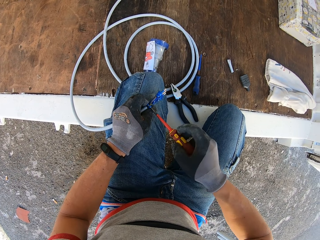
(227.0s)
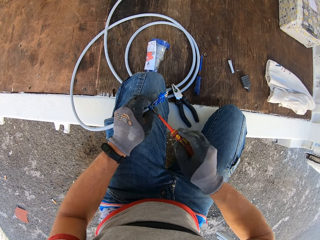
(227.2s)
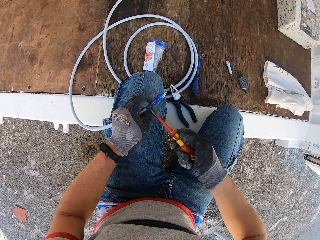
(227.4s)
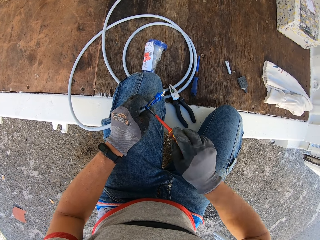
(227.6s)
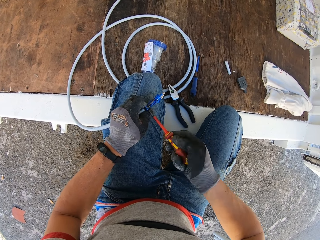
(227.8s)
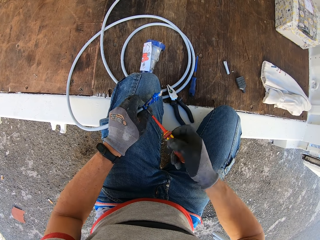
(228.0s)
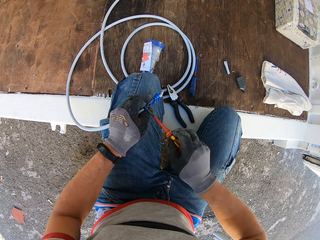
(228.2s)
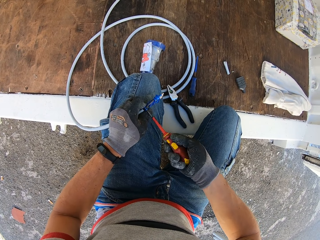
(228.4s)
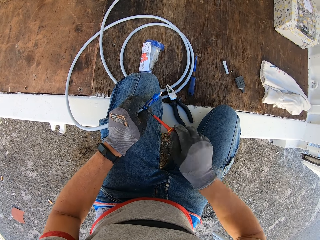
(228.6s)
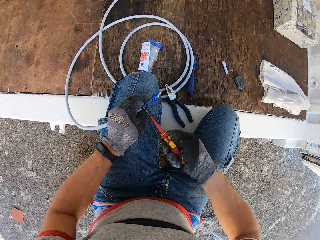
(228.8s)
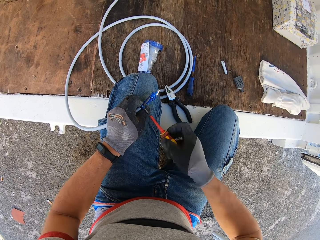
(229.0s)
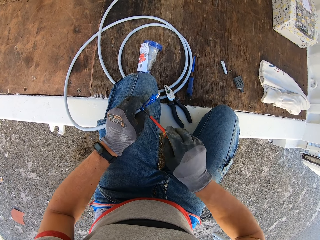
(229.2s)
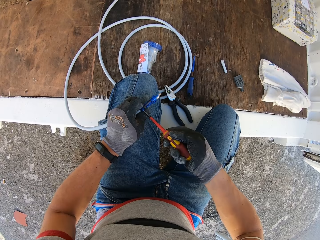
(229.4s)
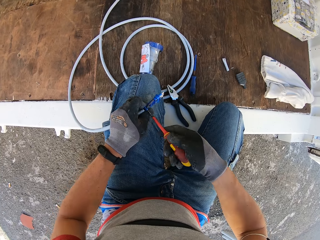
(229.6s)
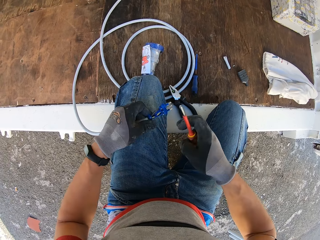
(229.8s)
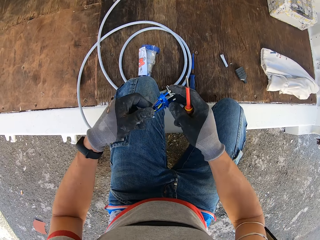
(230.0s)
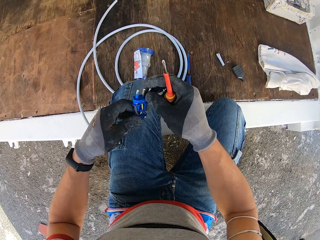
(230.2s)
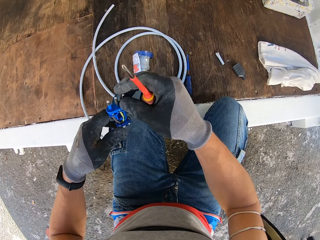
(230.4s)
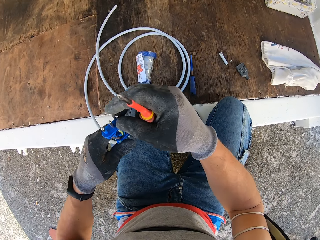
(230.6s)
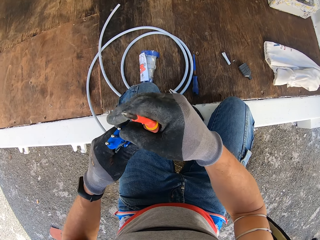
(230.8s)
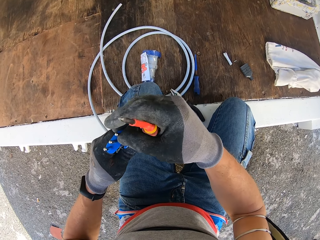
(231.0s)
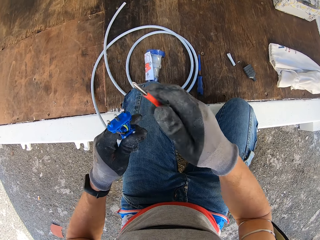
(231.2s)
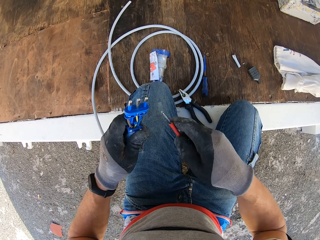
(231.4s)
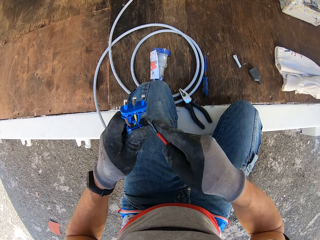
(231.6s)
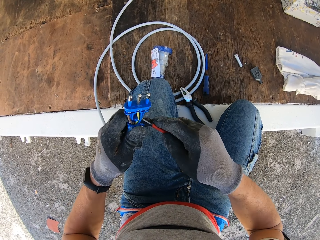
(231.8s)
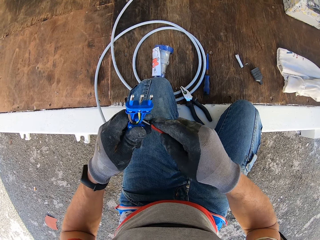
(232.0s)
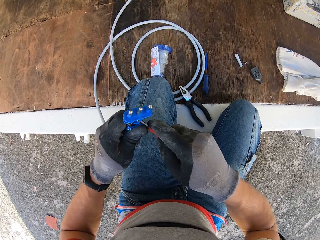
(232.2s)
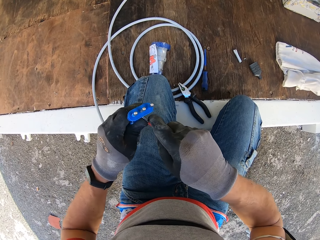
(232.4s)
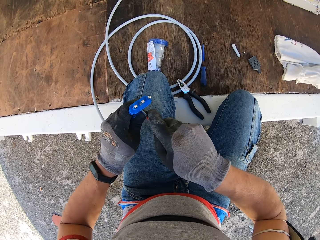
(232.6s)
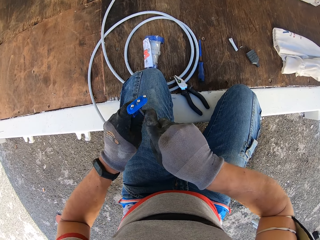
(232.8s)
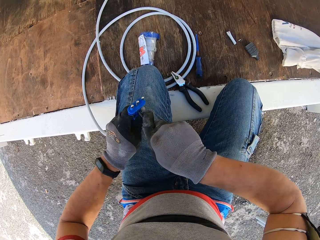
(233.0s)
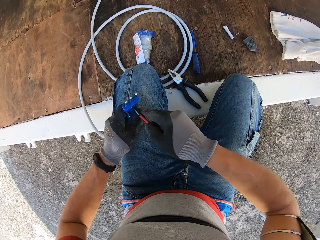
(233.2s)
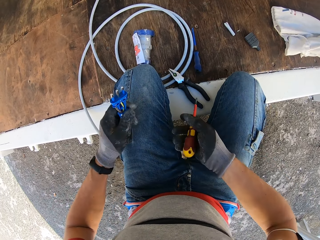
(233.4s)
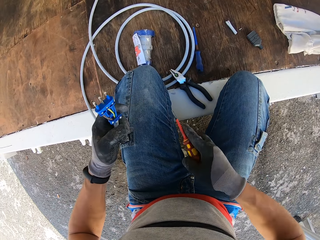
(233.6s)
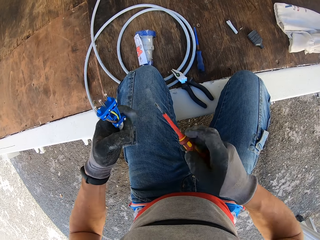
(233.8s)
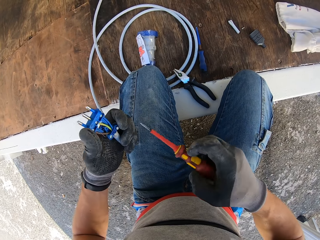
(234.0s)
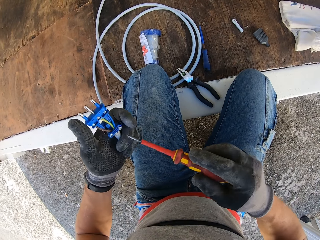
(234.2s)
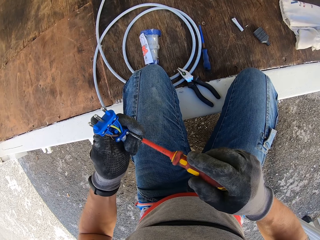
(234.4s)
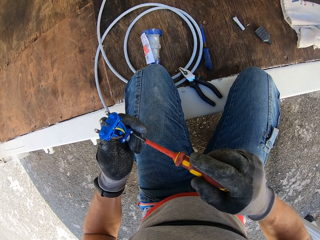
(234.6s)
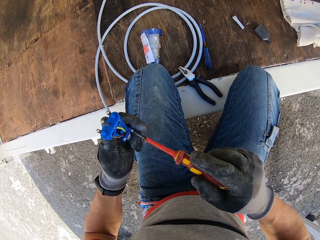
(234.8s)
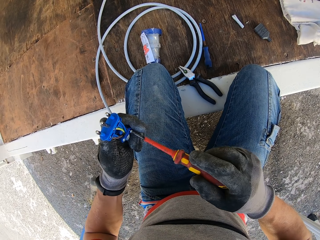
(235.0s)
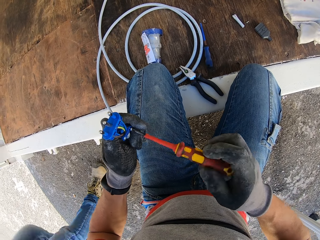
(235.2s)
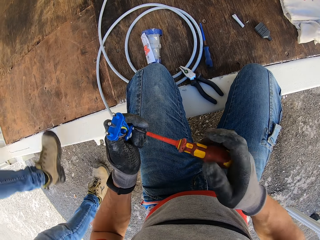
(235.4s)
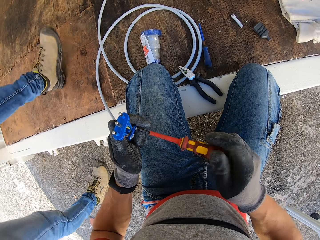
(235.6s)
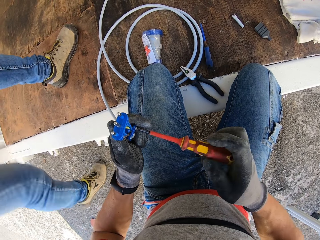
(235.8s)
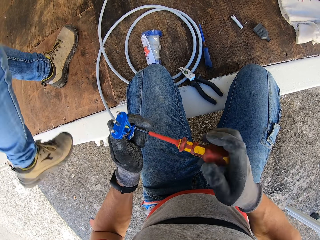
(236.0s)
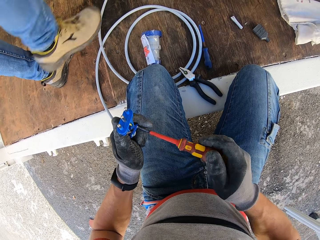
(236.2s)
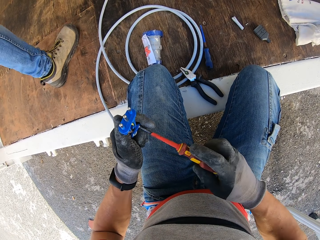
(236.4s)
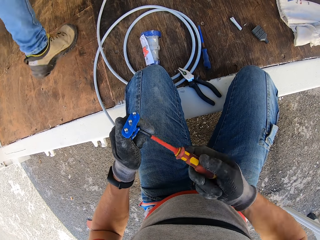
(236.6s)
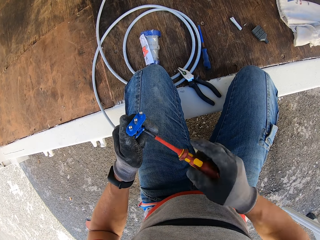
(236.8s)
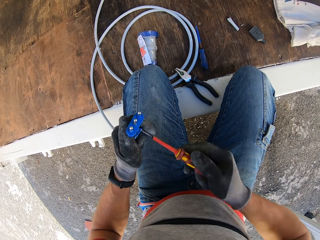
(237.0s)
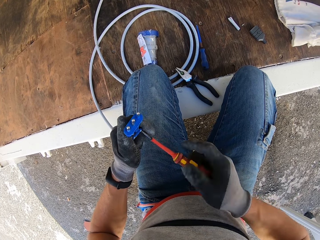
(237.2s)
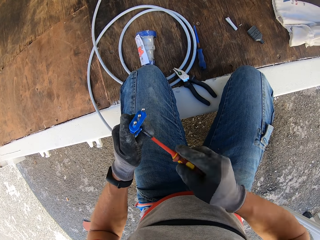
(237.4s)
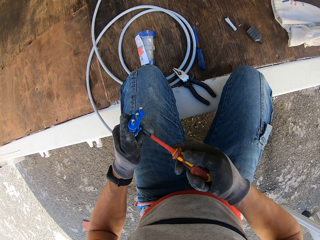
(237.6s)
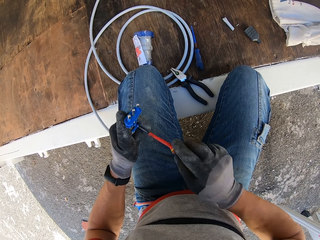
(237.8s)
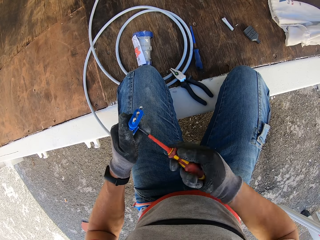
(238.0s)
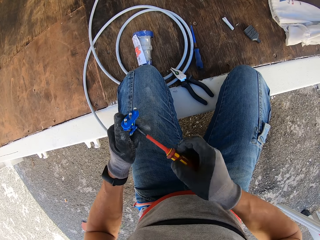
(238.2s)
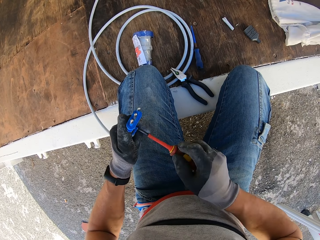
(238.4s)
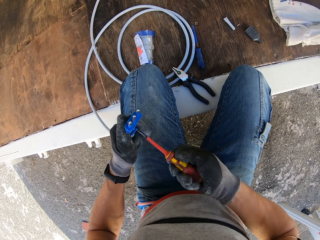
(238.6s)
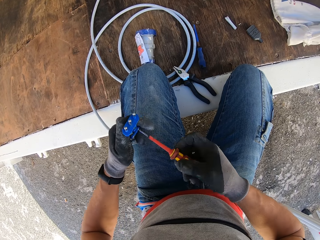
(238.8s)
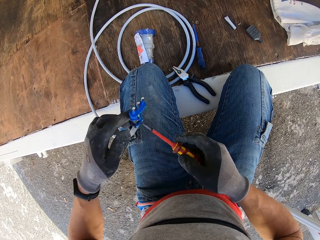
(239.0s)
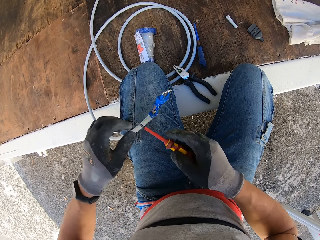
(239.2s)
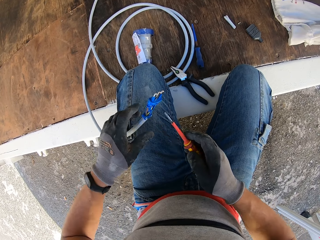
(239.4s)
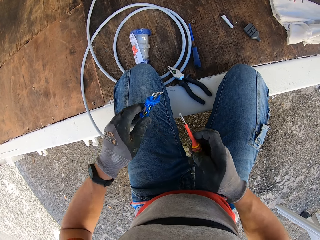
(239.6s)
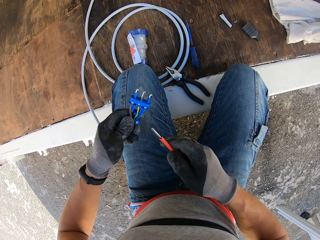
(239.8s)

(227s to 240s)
The camera wearer lifts the adapter. They fix the adapter. They press the wire with the screwdriver. They screw the adapter screw with the screwdriver. A man walks in the container.

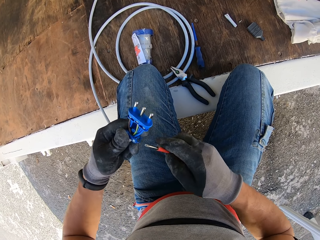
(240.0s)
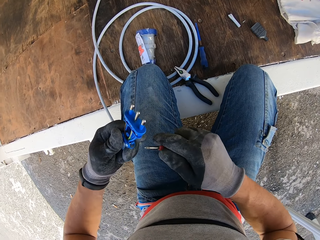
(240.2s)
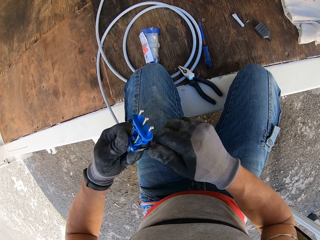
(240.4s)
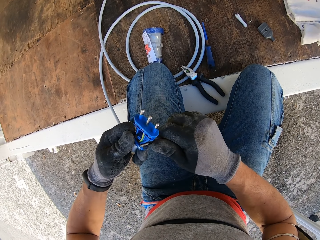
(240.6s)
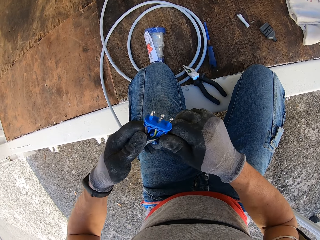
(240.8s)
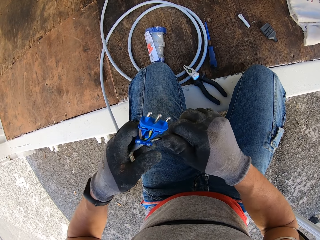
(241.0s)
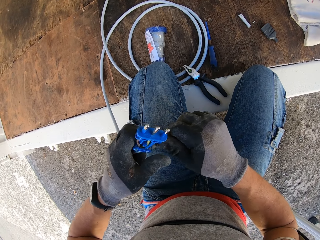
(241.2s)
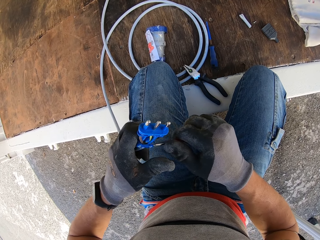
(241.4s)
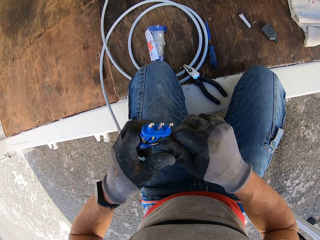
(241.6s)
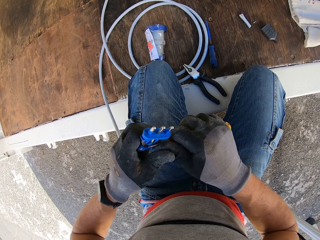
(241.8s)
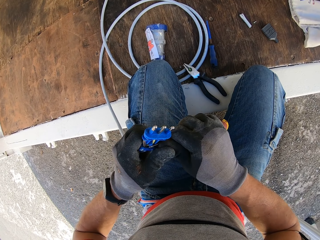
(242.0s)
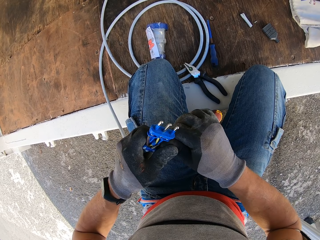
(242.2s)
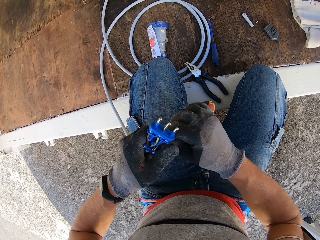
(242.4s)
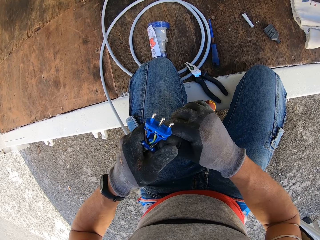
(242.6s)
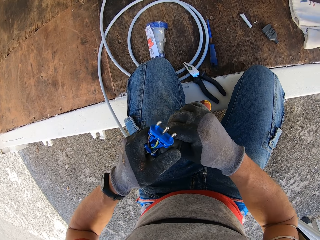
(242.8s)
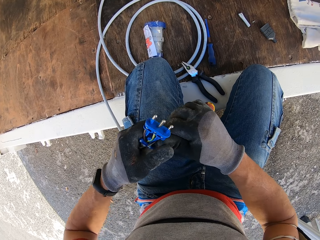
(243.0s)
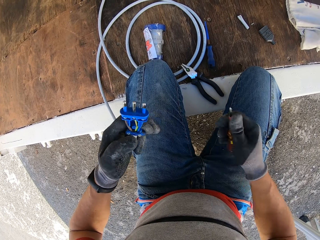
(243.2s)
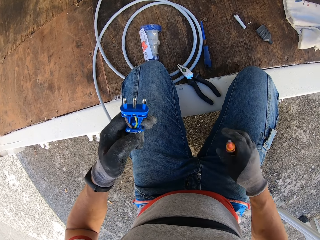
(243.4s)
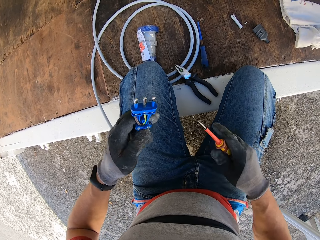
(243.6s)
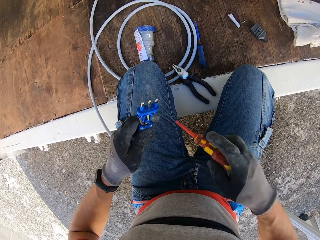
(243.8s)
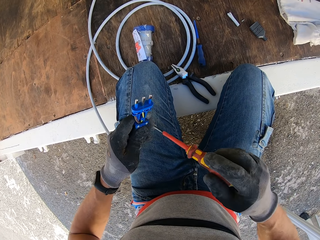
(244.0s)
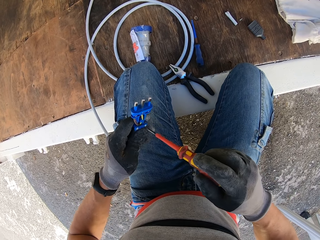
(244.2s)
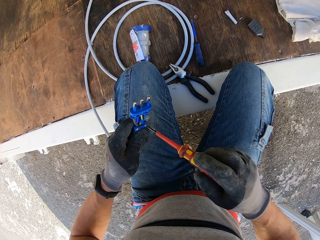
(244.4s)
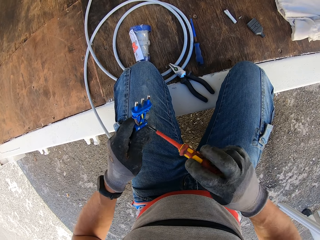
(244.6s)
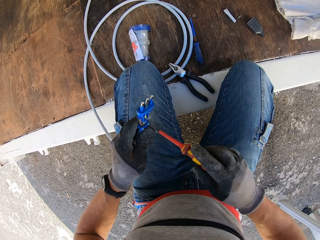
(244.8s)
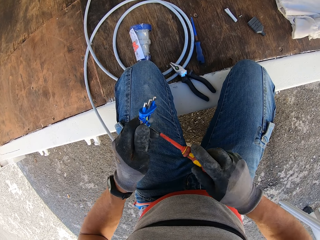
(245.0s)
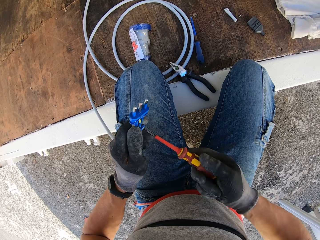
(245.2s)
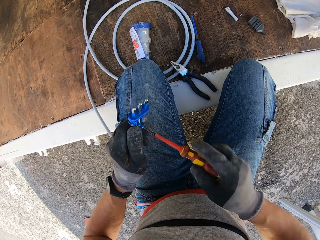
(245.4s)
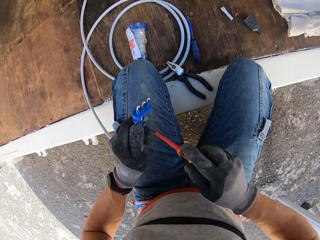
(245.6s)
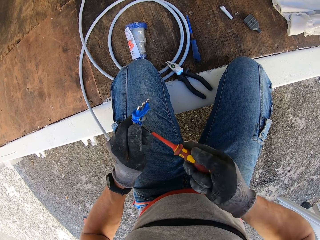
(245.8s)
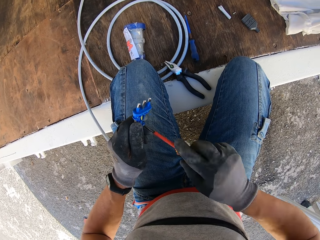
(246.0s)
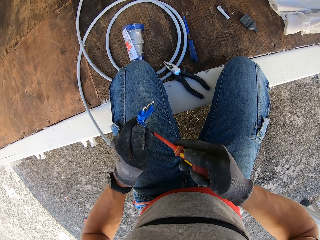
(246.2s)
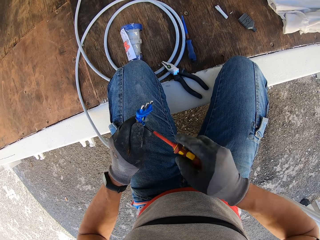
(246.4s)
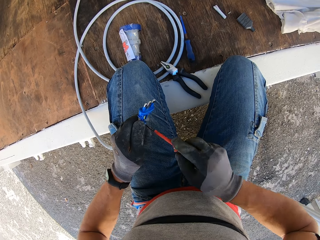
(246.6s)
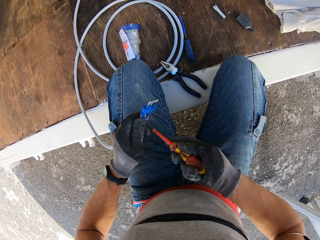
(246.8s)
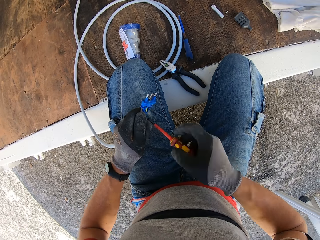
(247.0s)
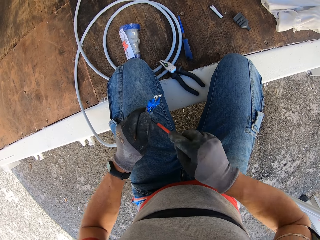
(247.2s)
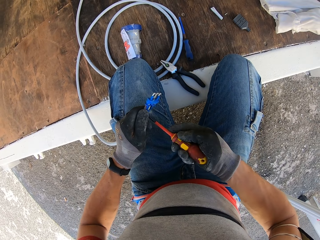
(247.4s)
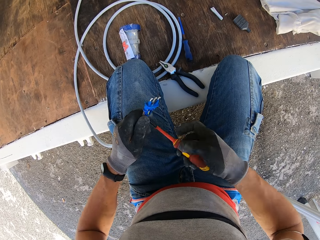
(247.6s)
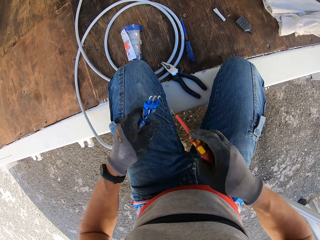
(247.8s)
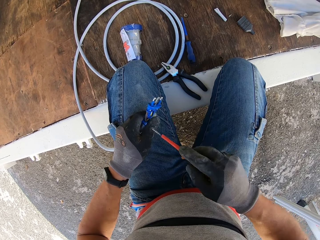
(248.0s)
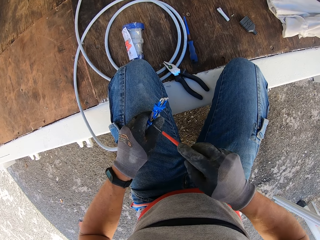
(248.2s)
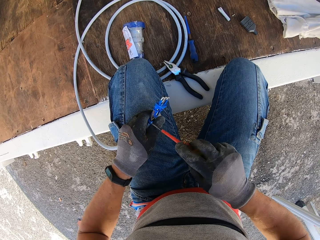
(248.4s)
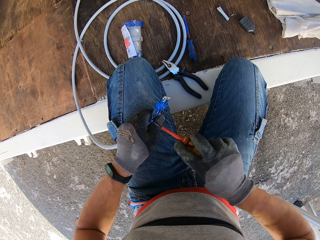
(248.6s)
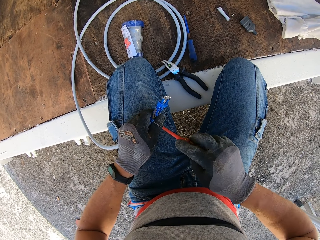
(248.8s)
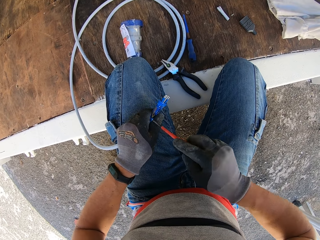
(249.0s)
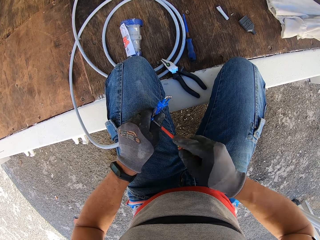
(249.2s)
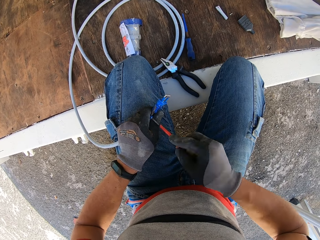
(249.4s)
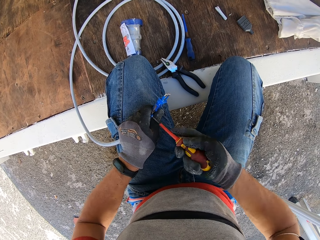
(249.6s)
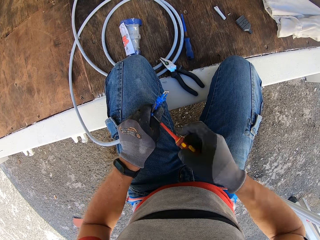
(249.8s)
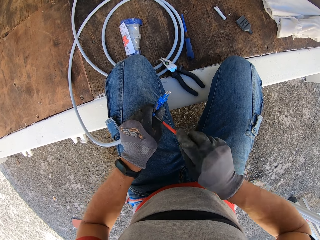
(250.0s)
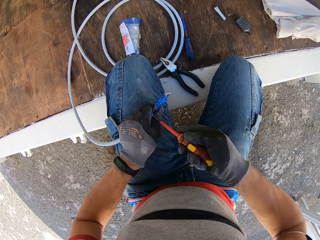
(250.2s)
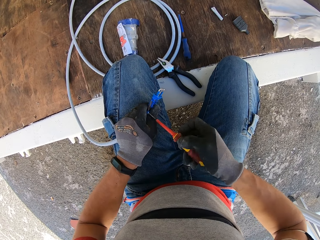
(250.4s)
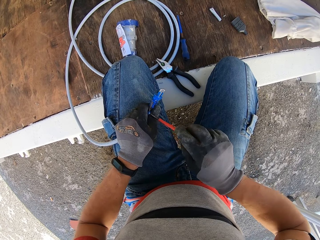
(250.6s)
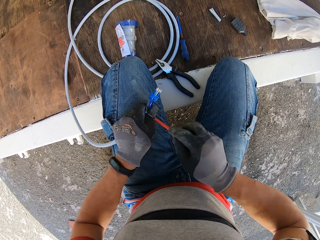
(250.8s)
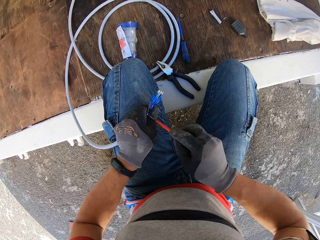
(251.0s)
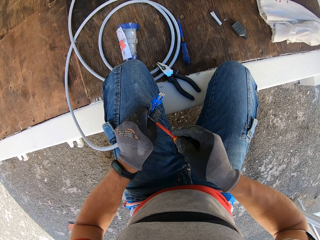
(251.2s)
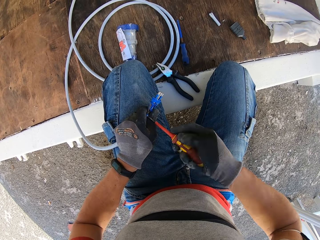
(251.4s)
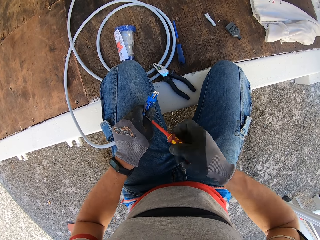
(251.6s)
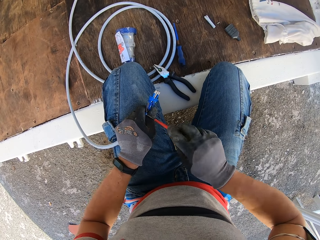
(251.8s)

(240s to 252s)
The camera wearer lifts the wire clip with the screwdriver. They turn the adapter. They screw the wire clip screw with the screwdriver. They do it again.
